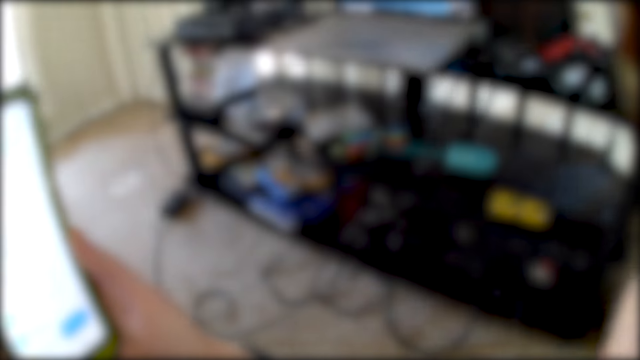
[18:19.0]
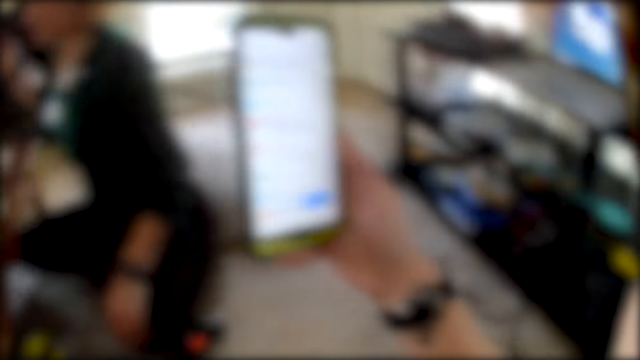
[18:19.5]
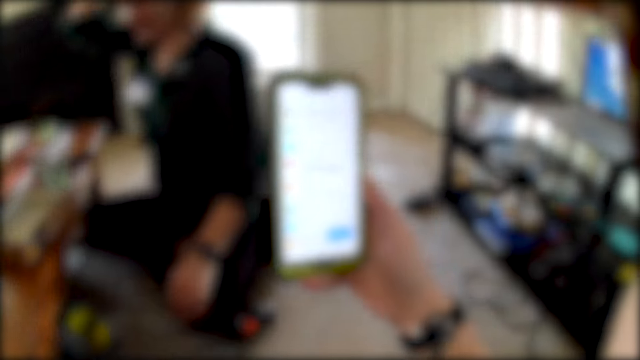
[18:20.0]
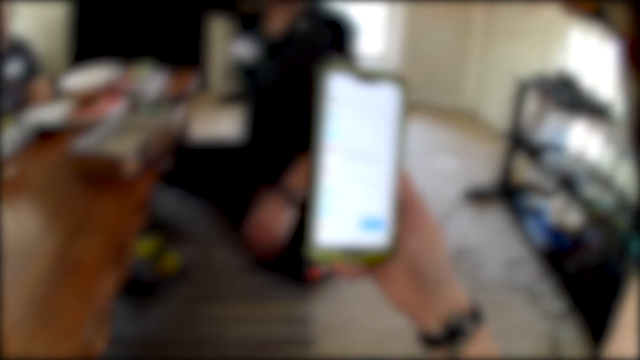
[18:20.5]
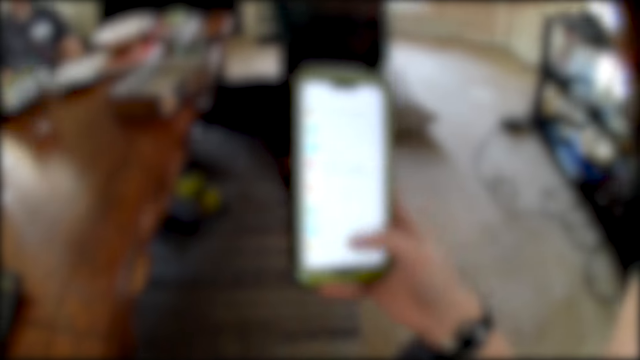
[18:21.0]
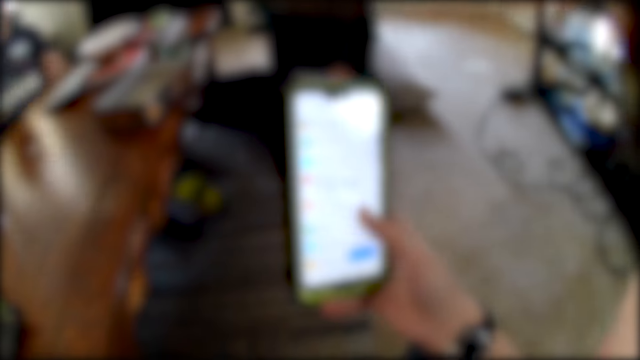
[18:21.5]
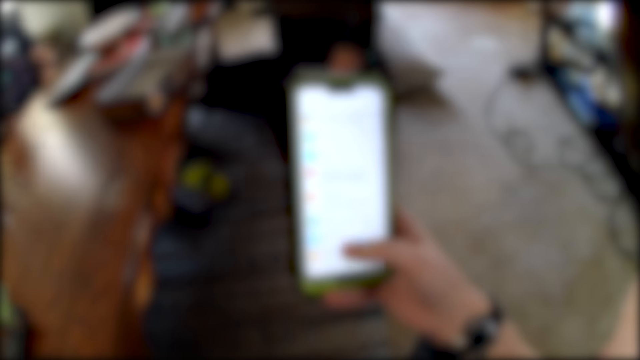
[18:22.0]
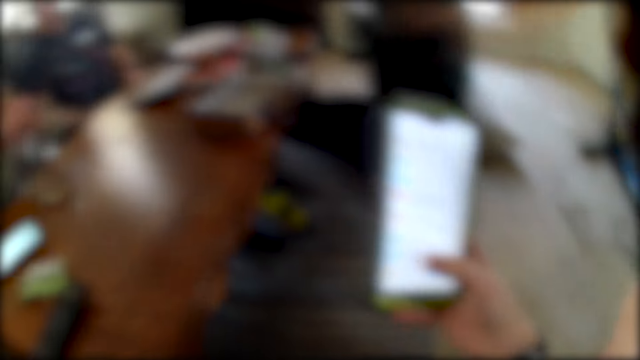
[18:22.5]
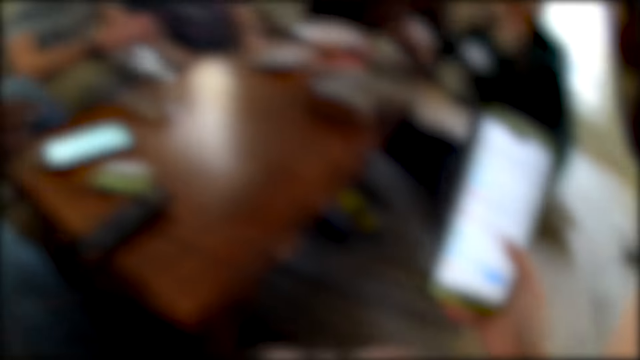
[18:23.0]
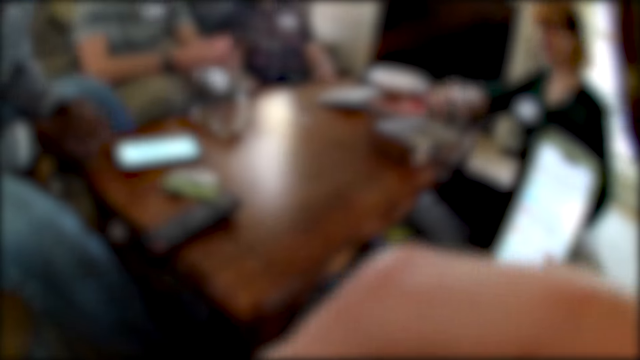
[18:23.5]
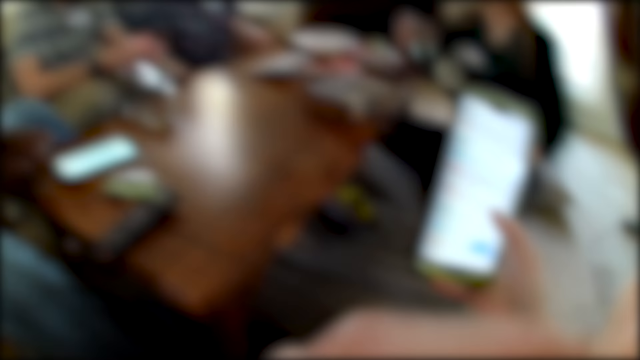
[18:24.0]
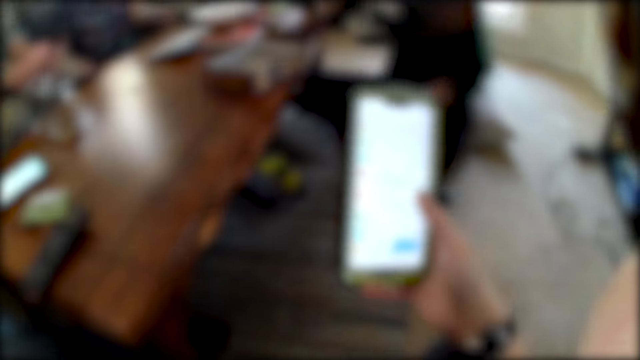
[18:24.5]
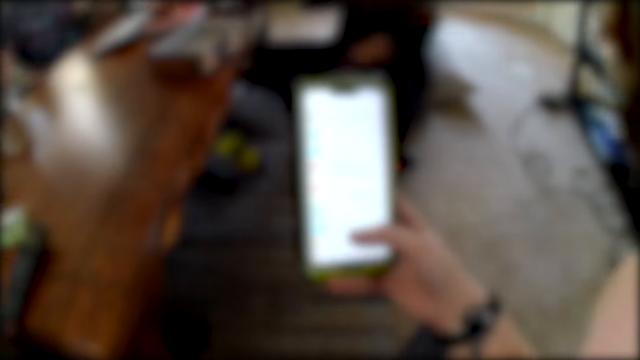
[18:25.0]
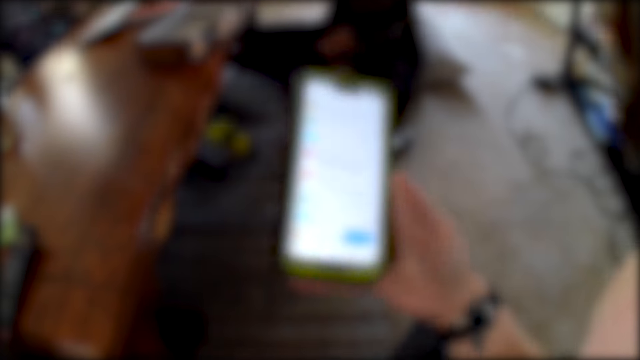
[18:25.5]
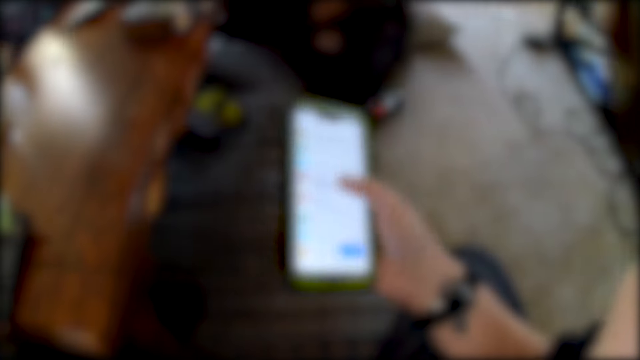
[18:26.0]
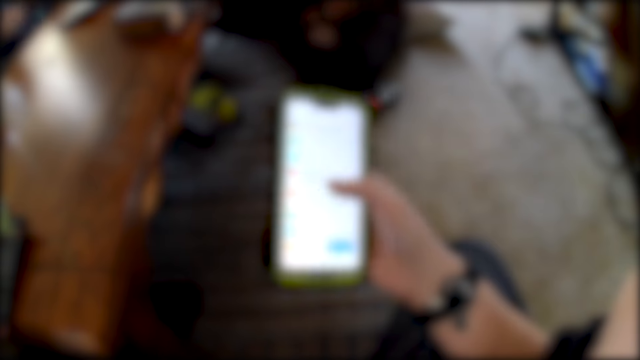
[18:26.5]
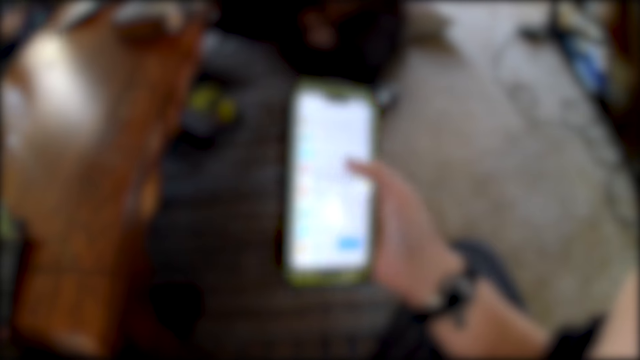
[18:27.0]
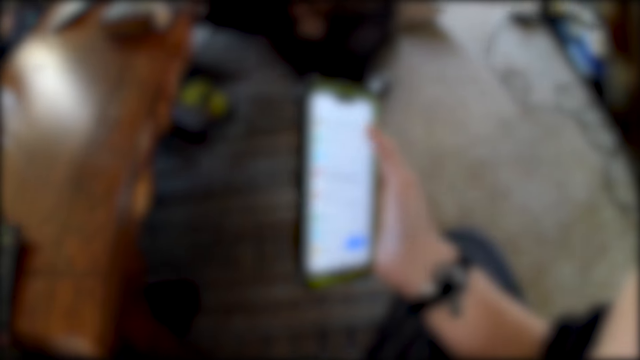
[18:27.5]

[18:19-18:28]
A man picks up a box from the table with his right hand.

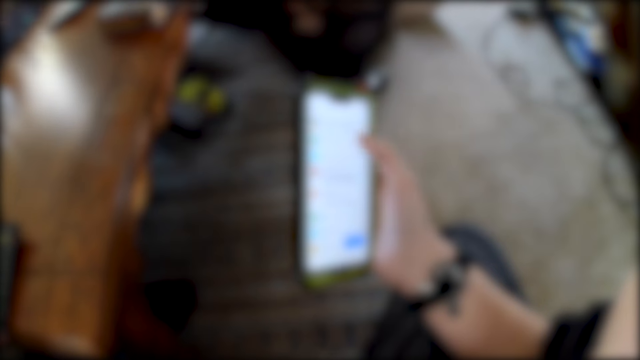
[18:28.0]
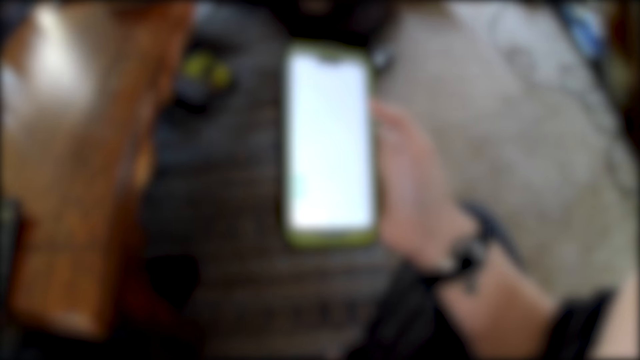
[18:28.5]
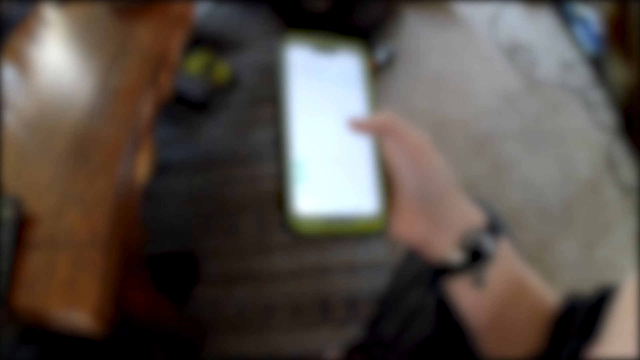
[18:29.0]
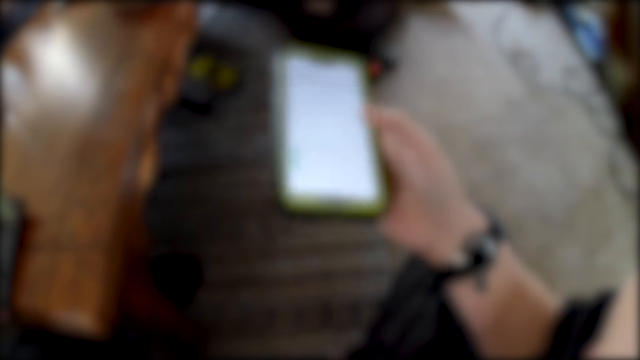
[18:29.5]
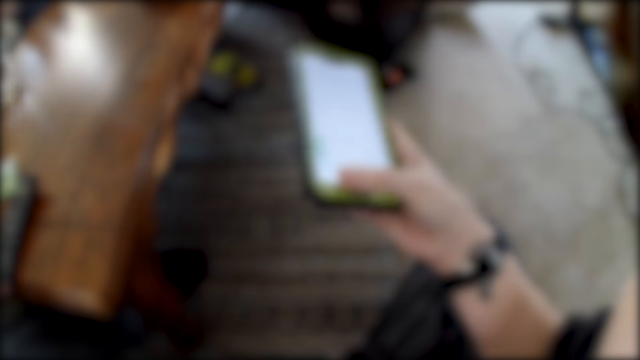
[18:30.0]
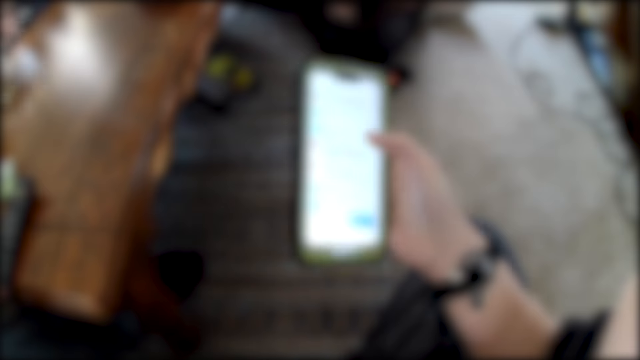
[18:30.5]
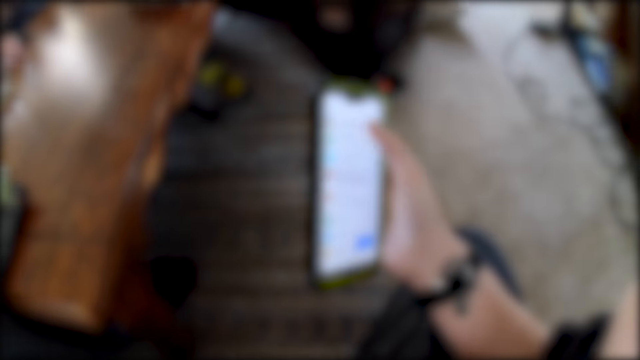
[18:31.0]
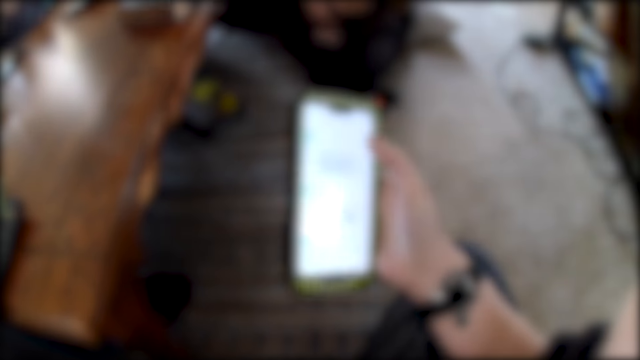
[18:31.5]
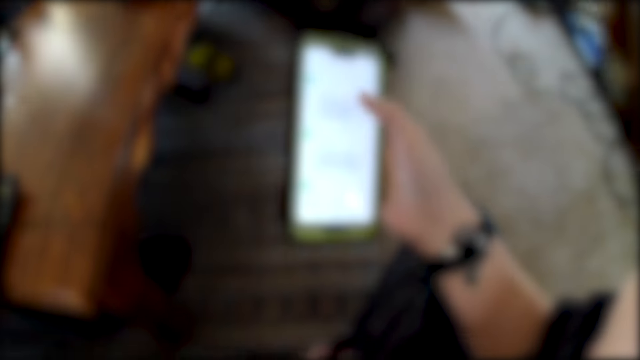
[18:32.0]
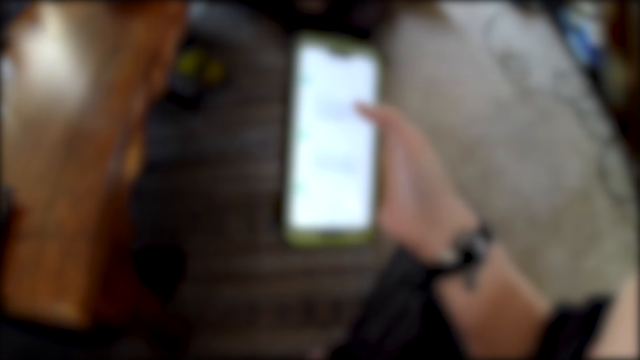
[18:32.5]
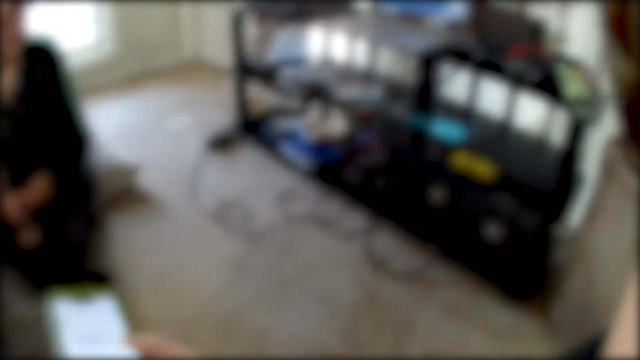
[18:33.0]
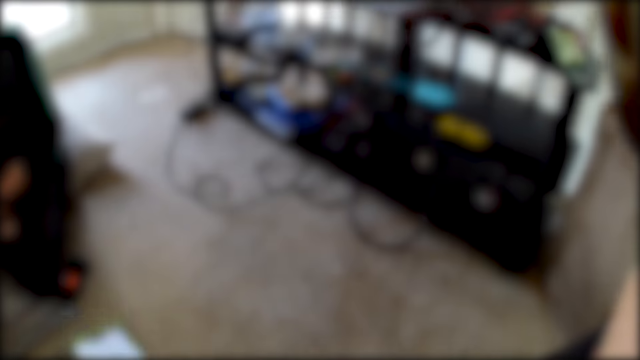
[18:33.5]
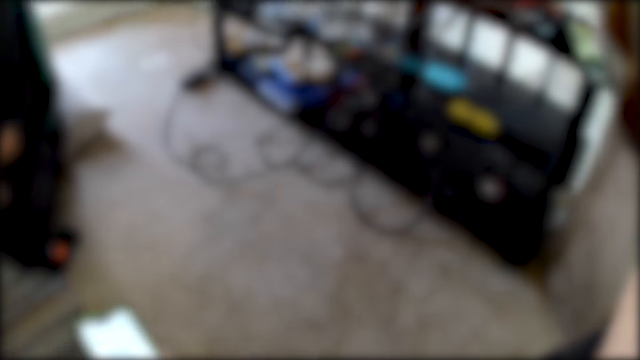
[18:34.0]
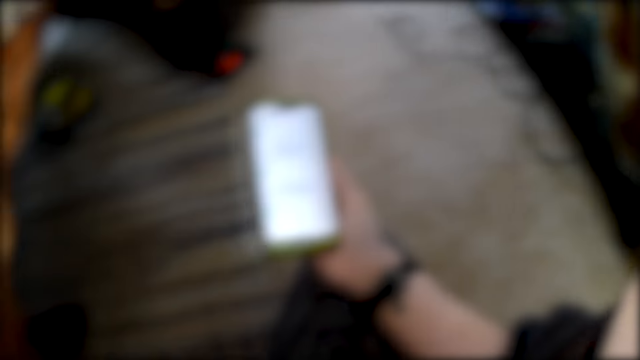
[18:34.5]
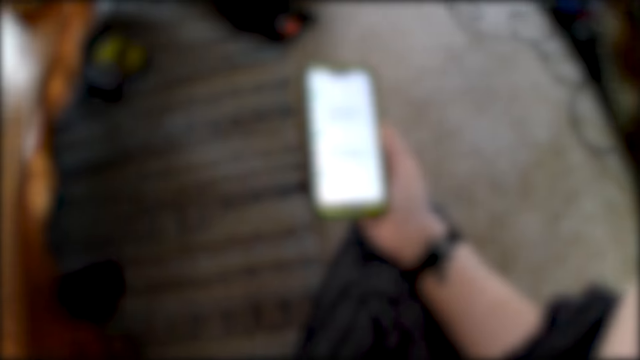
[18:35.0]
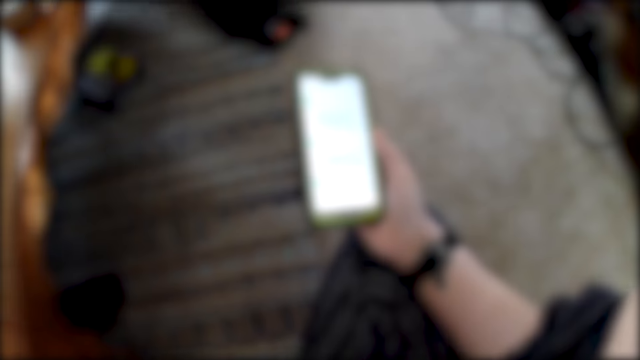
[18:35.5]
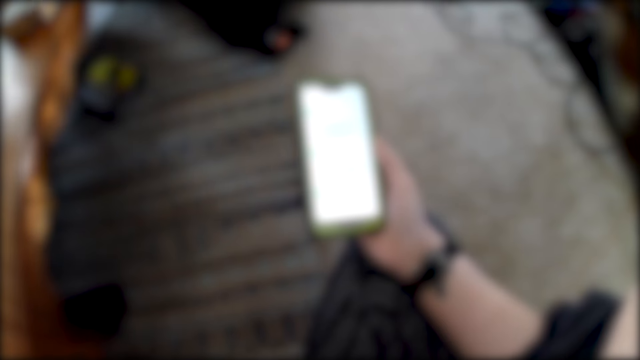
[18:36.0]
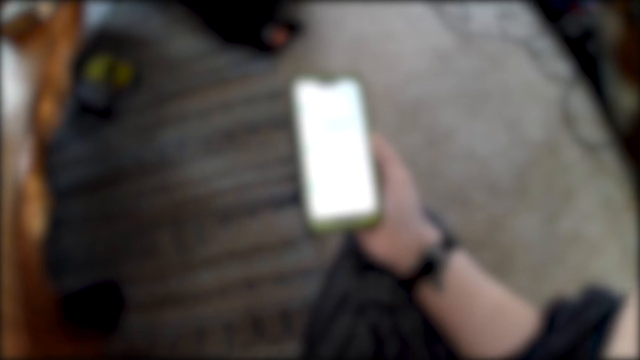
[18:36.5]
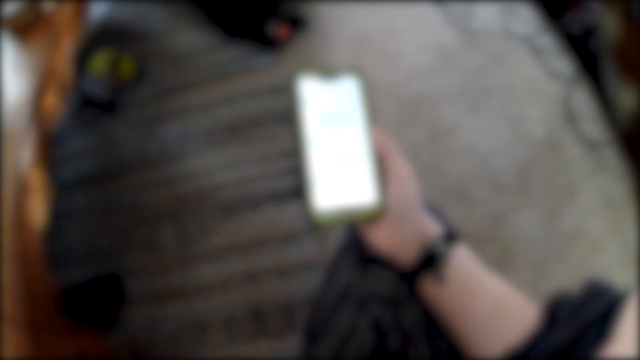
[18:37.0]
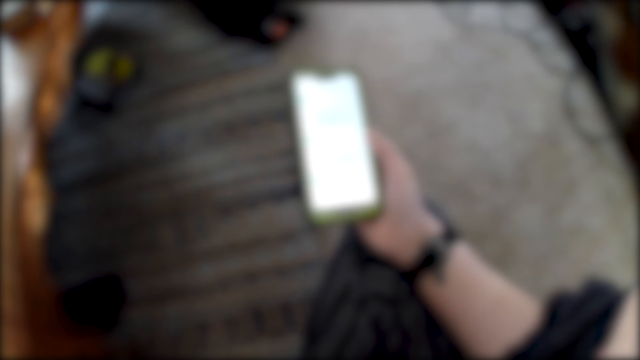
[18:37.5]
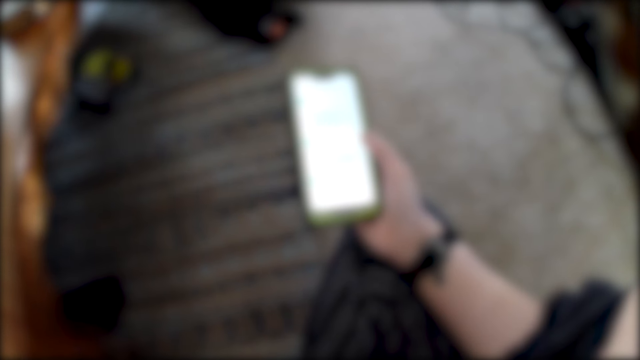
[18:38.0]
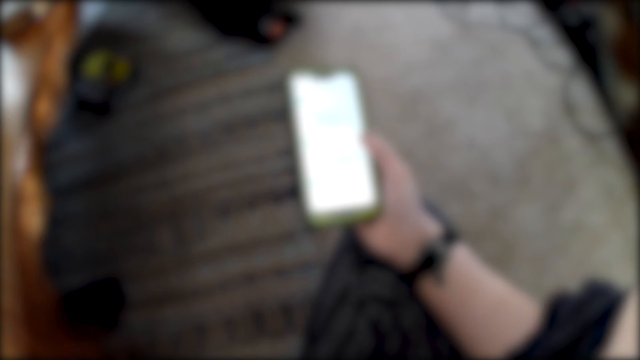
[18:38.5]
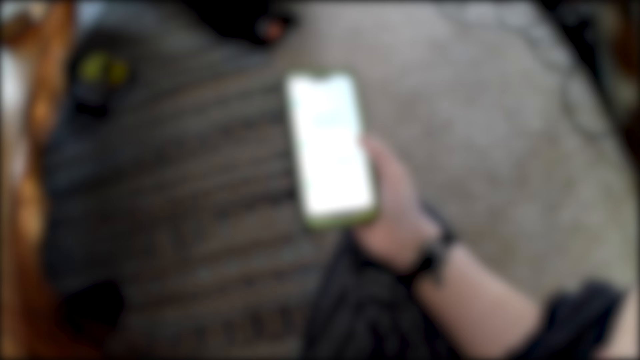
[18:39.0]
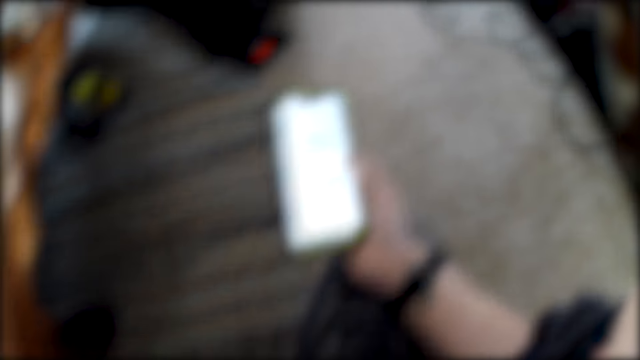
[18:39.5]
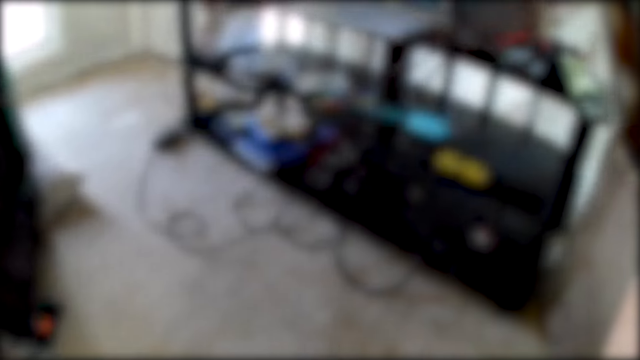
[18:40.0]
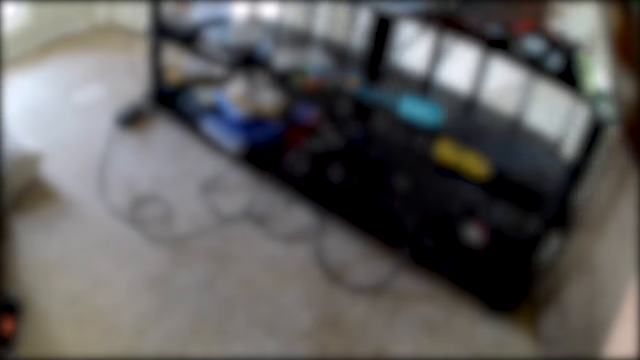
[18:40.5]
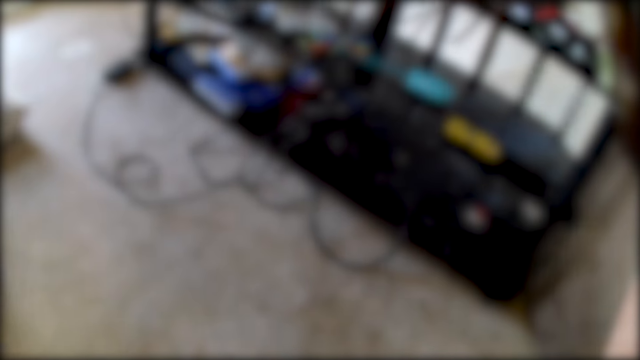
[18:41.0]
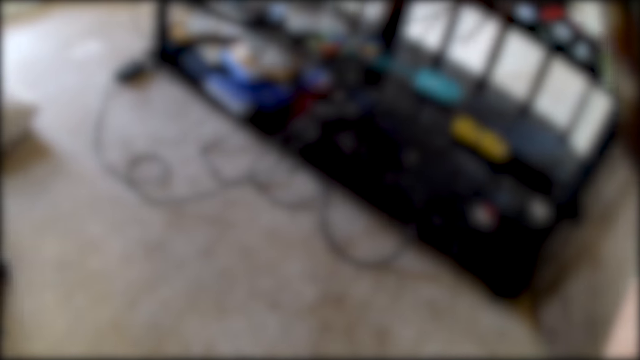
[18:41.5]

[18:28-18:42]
The man drops a card in his right hand on the table. The camera wearer stares around the room.
